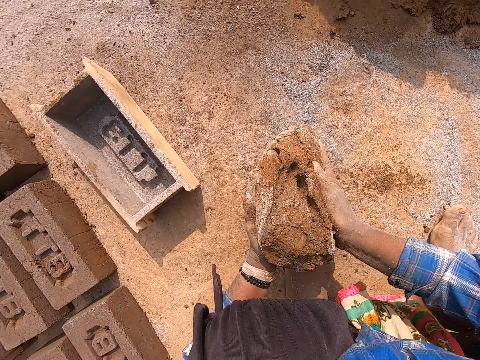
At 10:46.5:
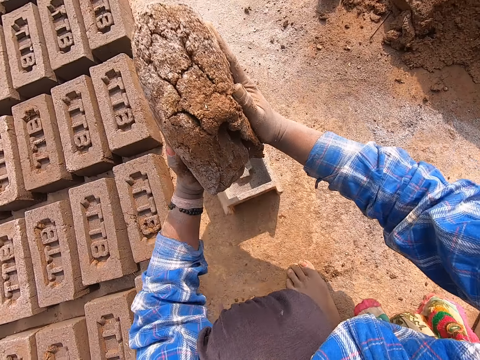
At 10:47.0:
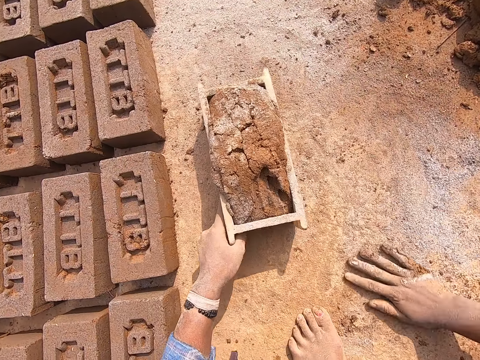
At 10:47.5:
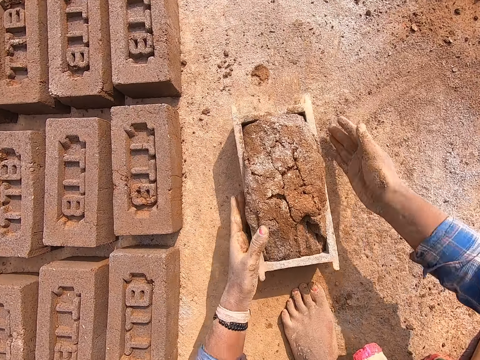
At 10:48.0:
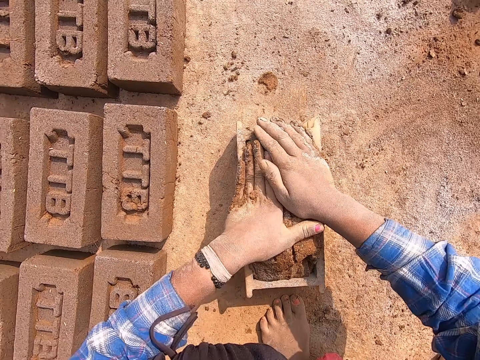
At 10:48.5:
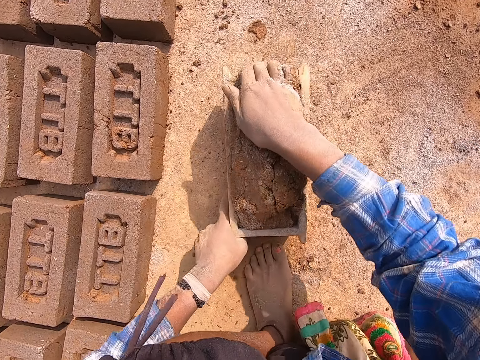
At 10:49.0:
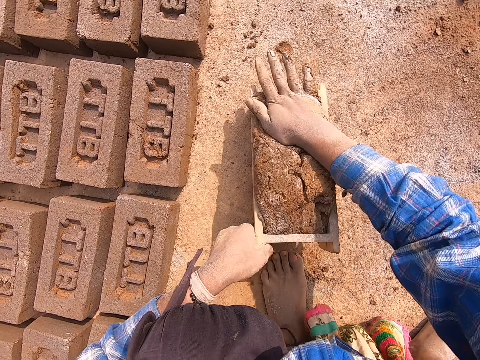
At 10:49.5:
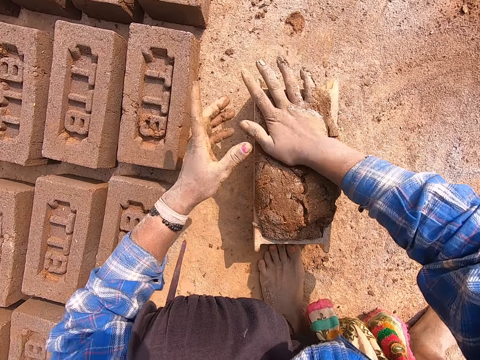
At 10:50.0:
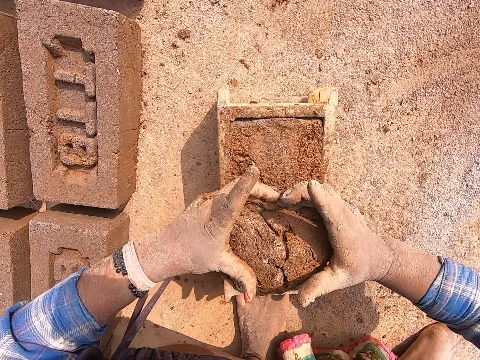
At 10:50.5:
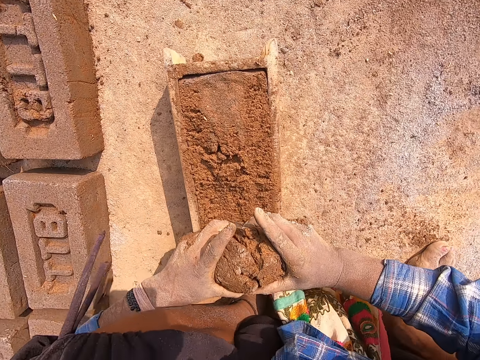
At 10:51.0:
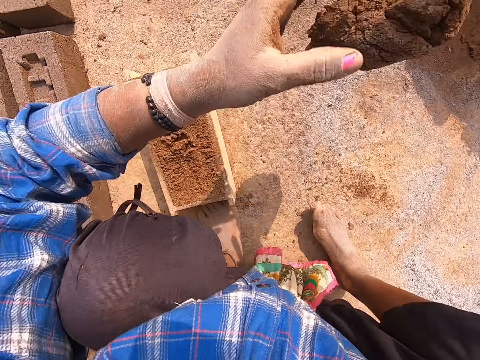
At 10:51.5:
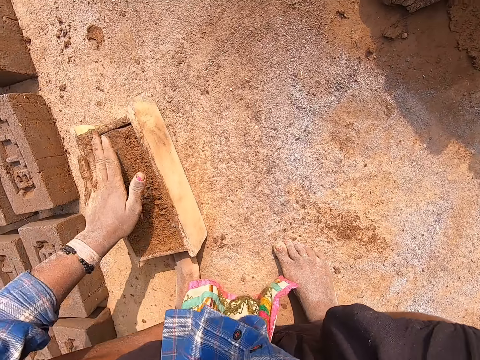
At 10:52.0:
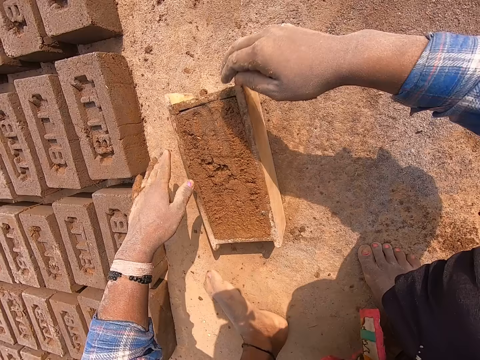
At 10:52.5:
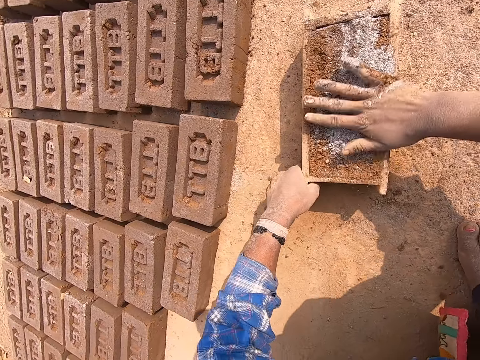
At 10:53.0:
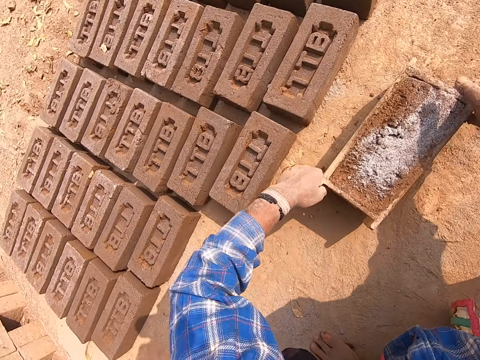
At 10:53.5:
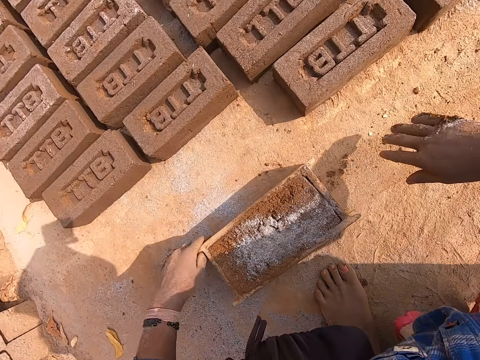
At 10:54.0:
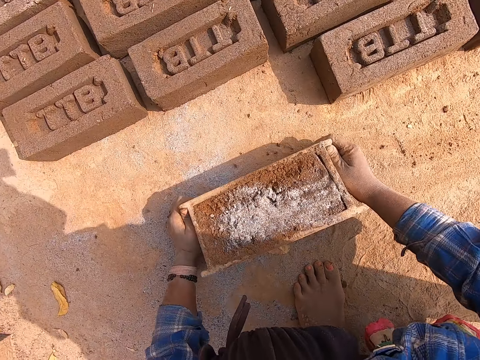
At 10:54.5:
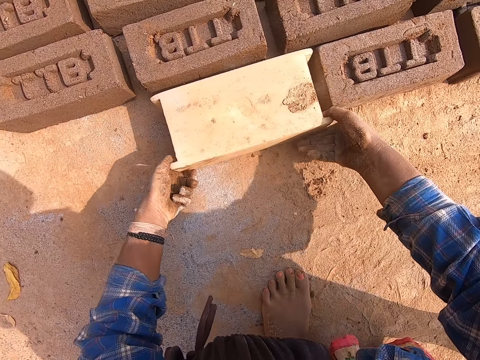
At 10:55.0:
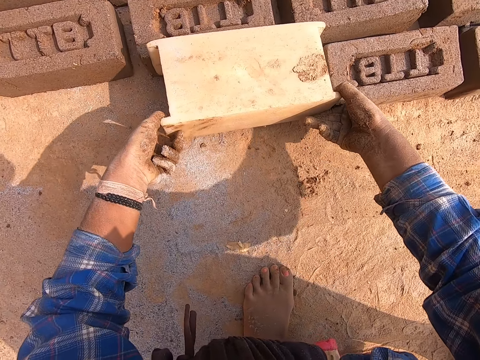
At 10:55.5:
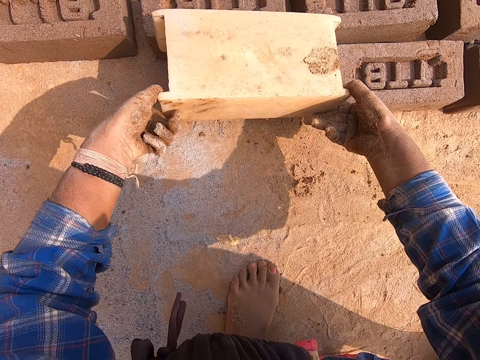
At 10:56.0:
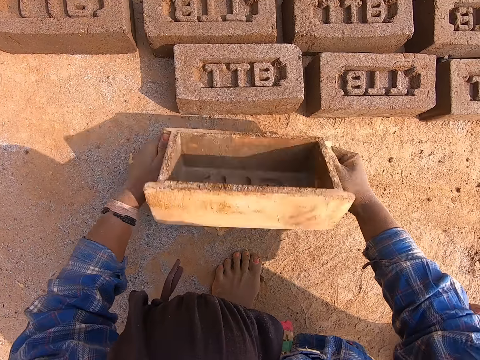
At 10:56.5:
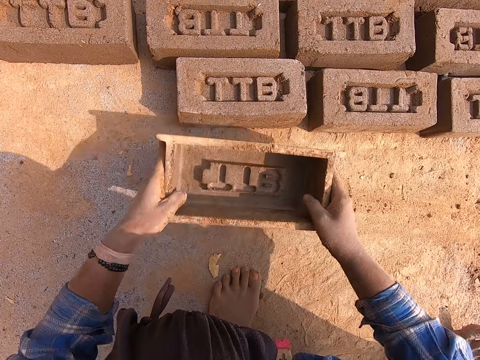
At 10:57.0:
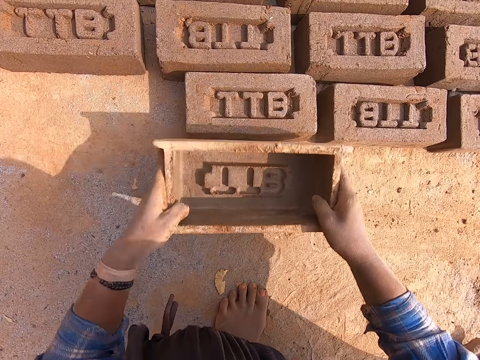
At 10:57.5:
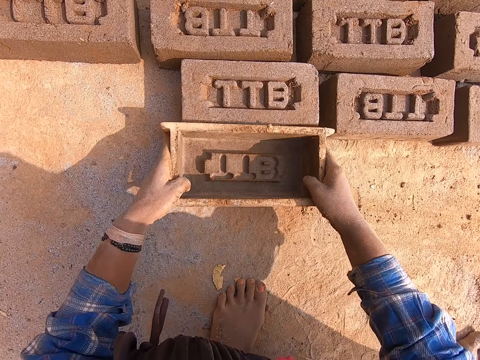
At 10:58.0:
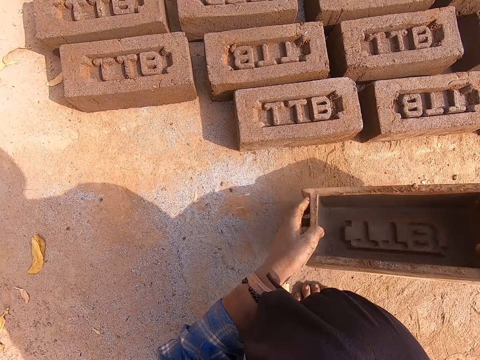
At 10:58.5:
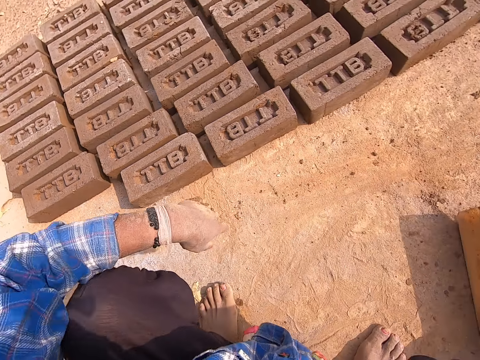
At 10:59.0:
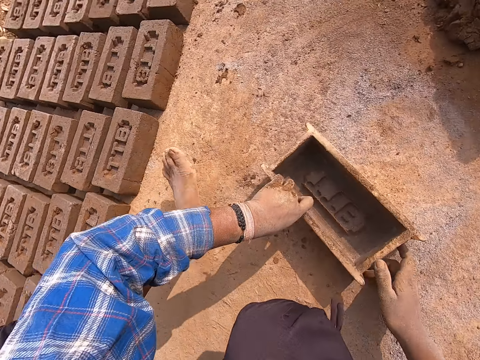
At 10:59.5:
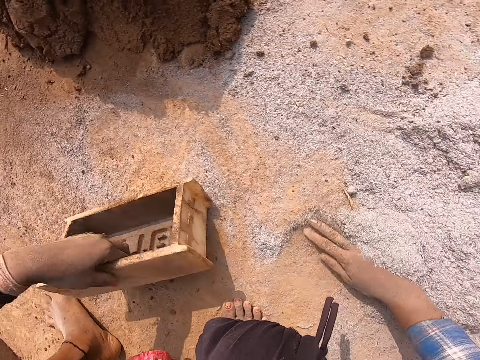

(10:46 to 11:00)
The camera wearer drops the wet clay in his hands into the brick mold. He rubs his right hand on the ground. He drags the brick mold with wet clay on the ground with his left hand. He presses the wet clay inside the brick mold with his hands. He adjusts the brick mold with wet clay with both hands. He scrapes the top part of the wet clay in the brick mold with his hands. He throws the piece of wet clay in his right hand on the heap of wet clay. He presses the wet clay inside the brick mold with his left hand. He packs some sand from the ground with his right hand. He sprinkles the sand in his right hand on the wet clay in the brick mold. He rubs his right hand on the wet clay inside the brick mold. He drags the brick mold with wet clay on the ground with his left hand. He pours the brick from the brick mold on the ground with his hands. He turns the brick mold. He drops the brick mold in his hands on the ground. He carries the brick mold from the ground with his hands. He presses the clay on the ground with the brick mold in his hands. He places the brick mold on the brick. He adjusts the brick on the ground with the brick mold in his hands. He drops the brick mold in his hands on the ground. He picks up the brick mold from the ground with his left hand. He packs the sand on the ground with his right hand.

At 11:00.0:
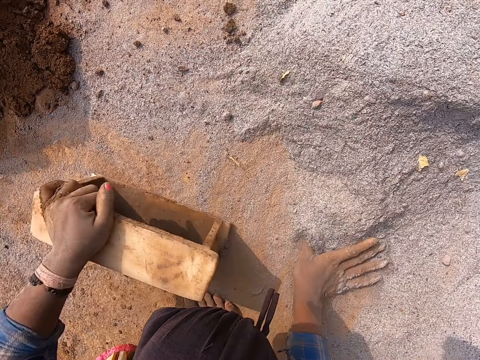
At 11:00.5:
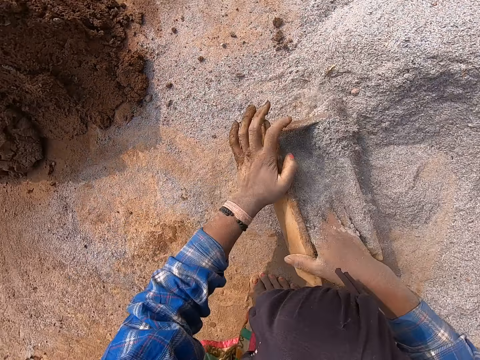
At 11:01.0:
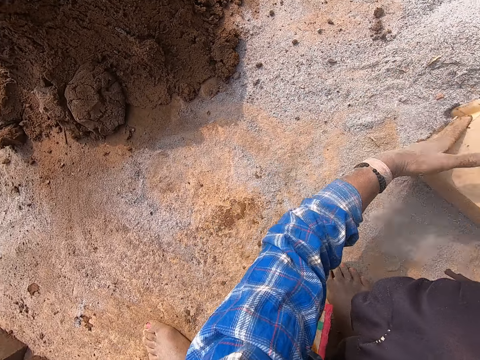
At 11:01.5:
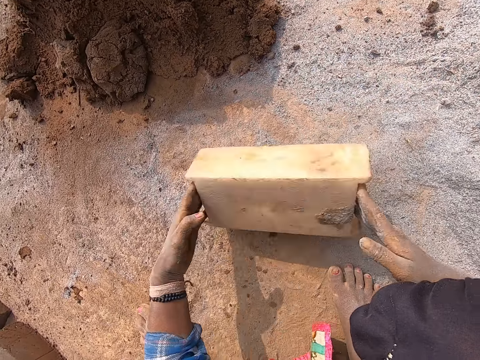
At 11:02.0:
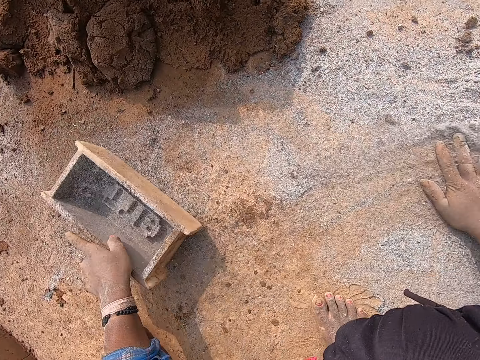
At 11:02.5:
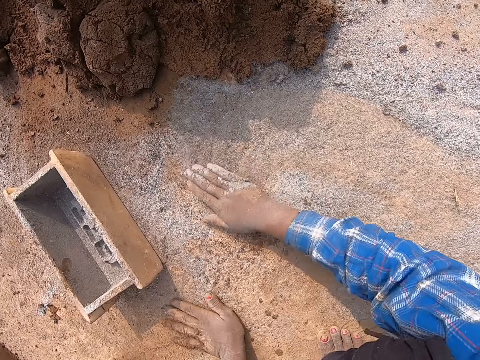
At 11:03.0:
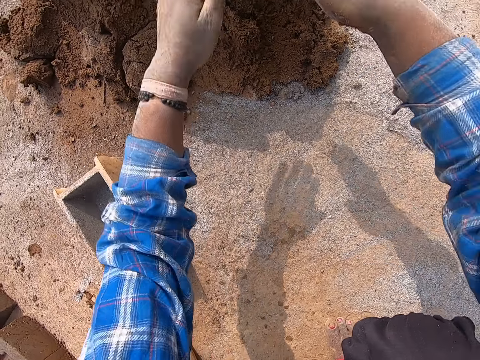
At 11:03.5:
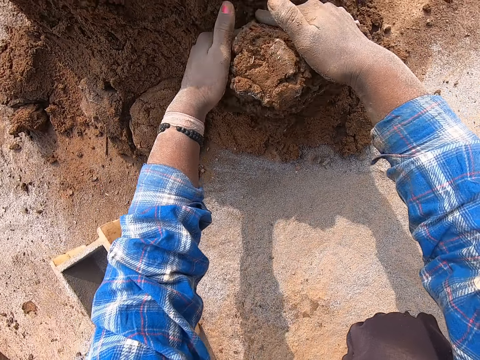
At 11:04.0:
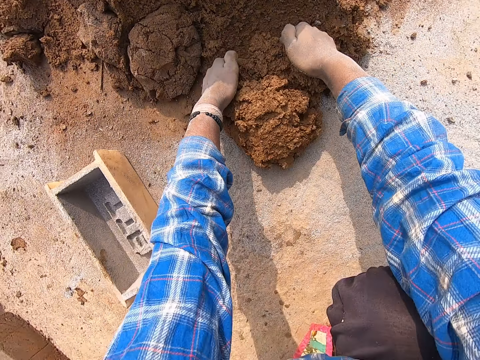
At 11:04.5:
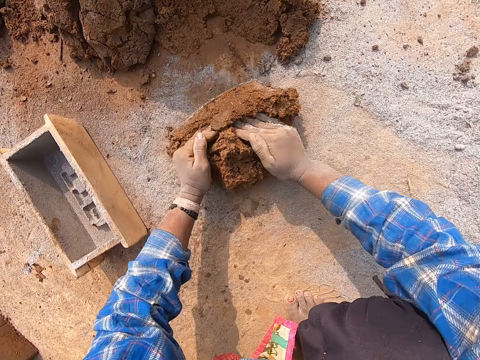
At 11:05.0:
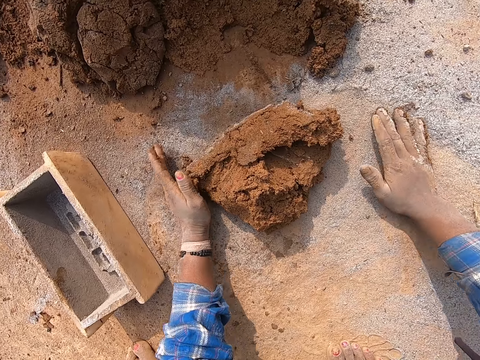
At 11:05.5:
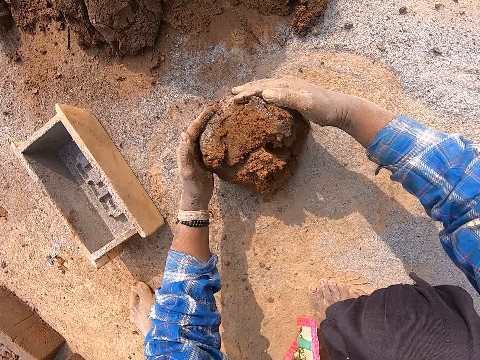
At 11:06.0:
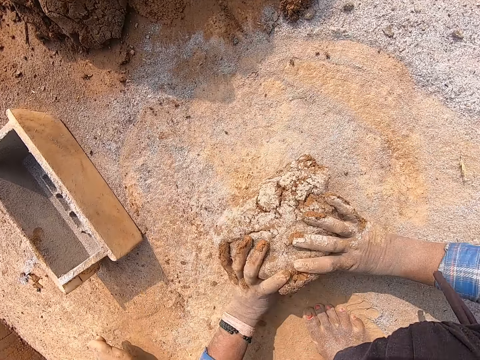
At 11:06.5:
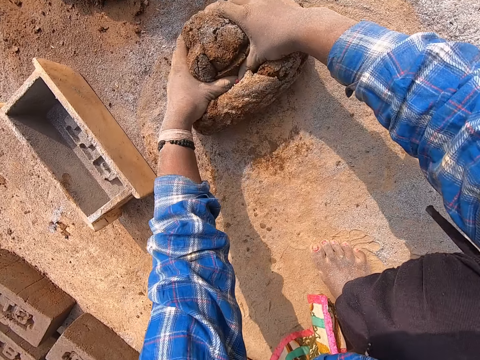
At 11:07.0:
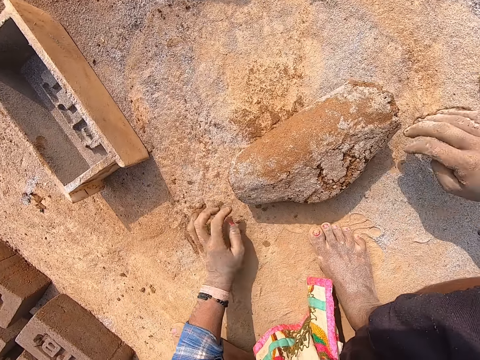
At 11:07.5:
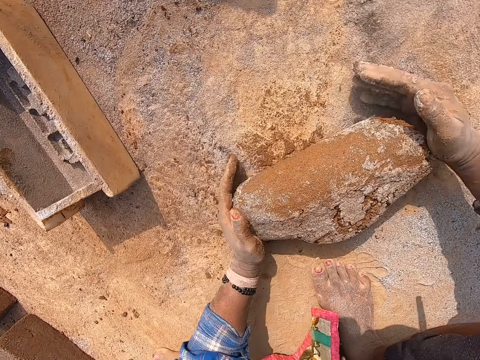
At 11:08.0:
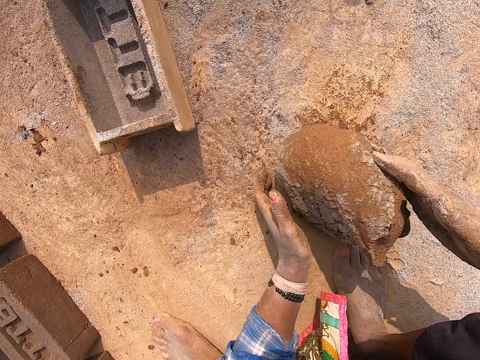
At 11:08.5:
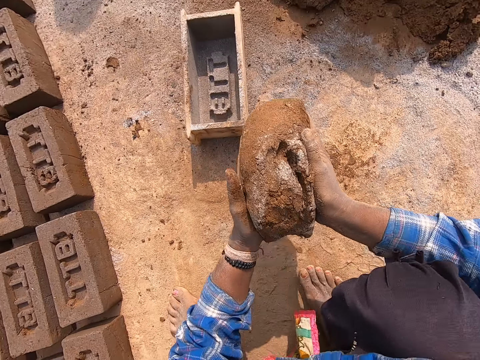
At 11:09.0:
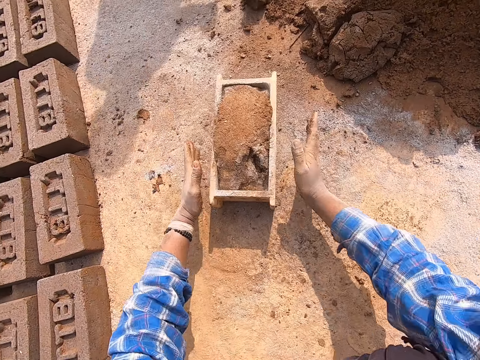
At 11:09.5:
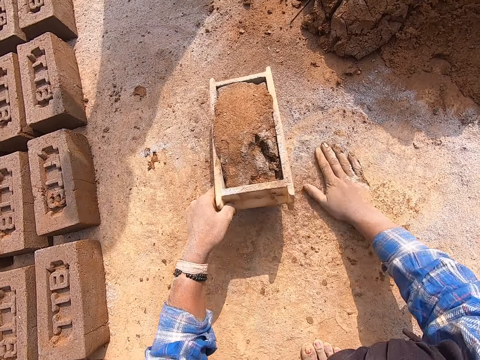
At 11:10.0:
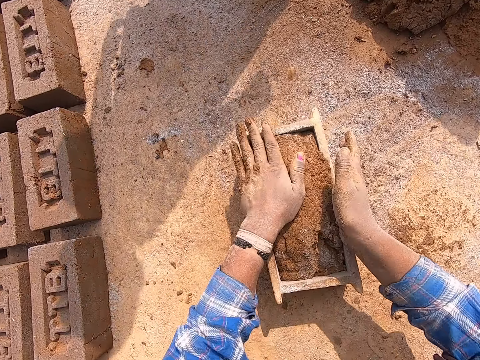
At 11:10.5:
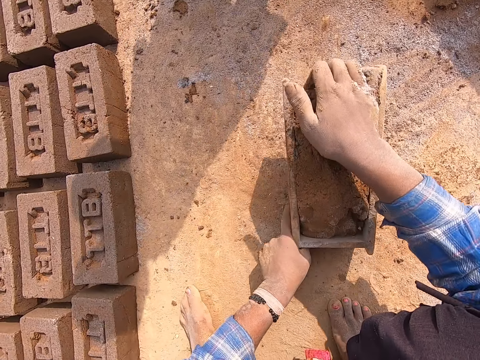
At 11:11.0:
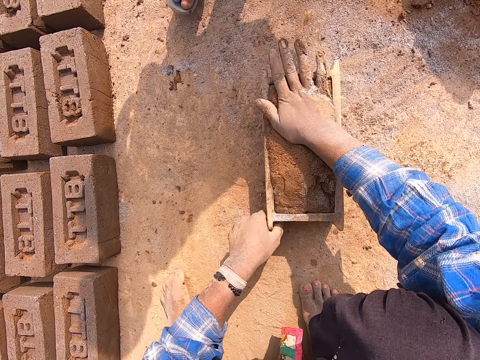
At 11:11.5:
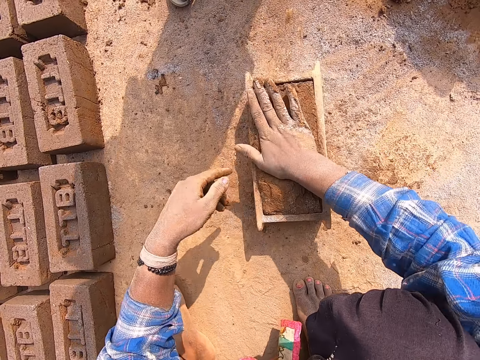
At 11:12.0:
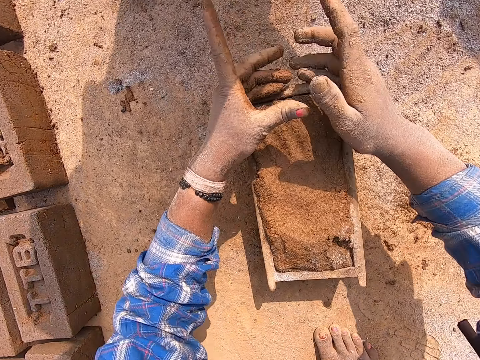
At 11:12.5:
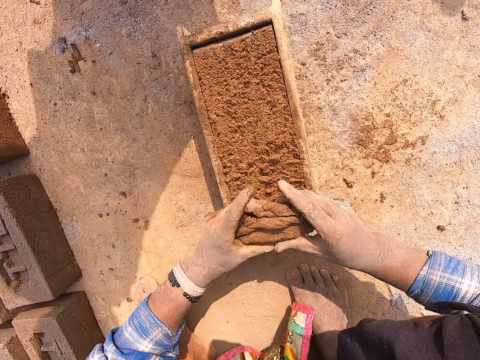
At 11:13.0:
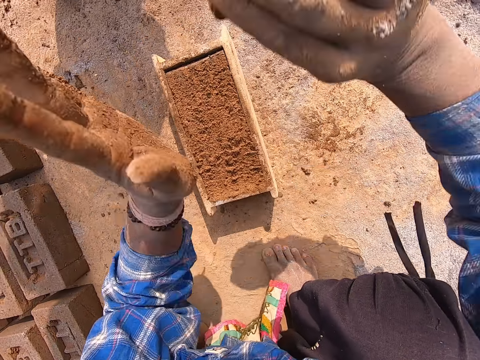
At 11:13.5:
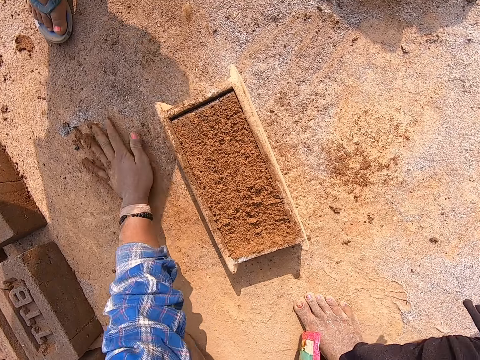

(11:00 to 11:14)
The camera wearer packs some sand from the ground into the brick mold in his left hand. He pours out the sand inside the brick mold on the ground. He turns the brick mold. He throws the brick mold in his hands on the ground. He rubs his hands on the ground. He spreads the sand on the ground with the hands. He cuts wet clay from the heap of wet clay with both hands. He rubs his hands on the ground. He rolls the wet clay on the ground with both hands. He rubs his hands on the ground. He carries the wet clay from the ground with both hands. He drops the wet clay in his hands into the brick mold. He rubs his right hand on the ground. He drags the brick mold with wet clay on the ground with his left hand. He presses the wet clay inside the brick mold with his hands. He adjusts the brick mold with wet clay with both hands. He scrapes the top part of the wet clay in the brick mold with his hands. He throws the piece of wet clay in his right hand on the heap of wet clay. He rubs his left hand on the ground.
